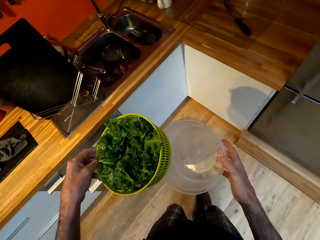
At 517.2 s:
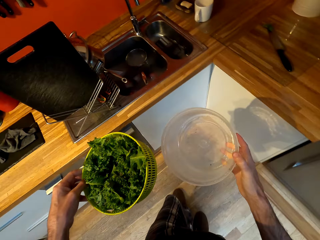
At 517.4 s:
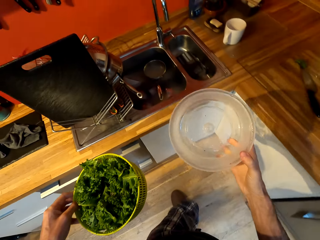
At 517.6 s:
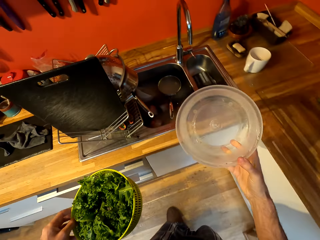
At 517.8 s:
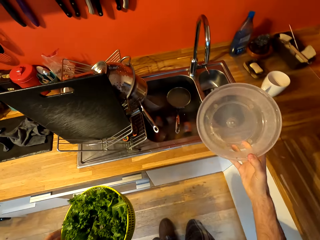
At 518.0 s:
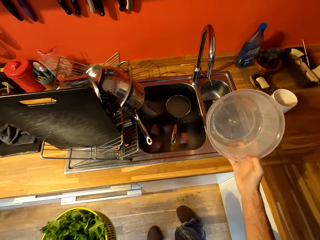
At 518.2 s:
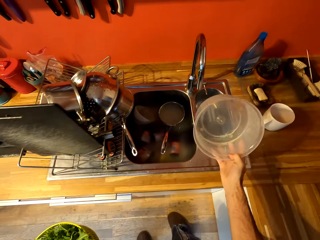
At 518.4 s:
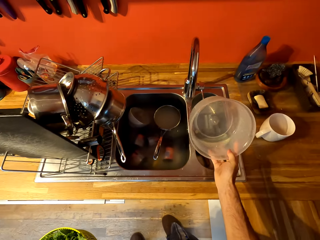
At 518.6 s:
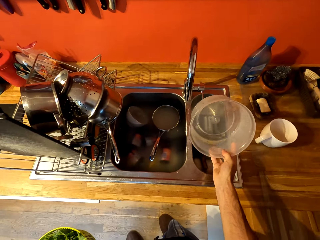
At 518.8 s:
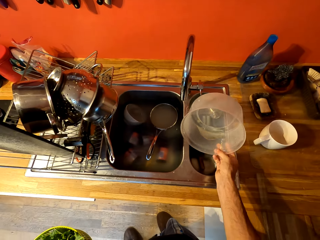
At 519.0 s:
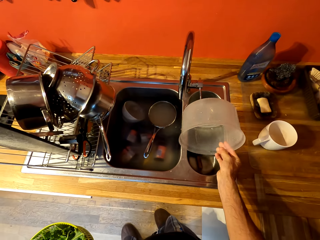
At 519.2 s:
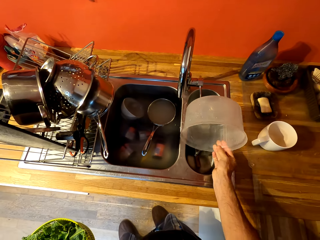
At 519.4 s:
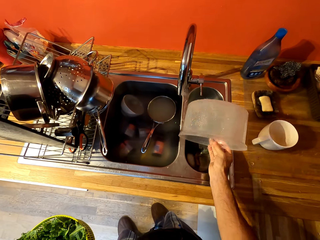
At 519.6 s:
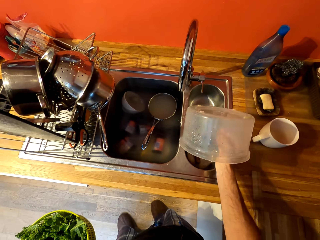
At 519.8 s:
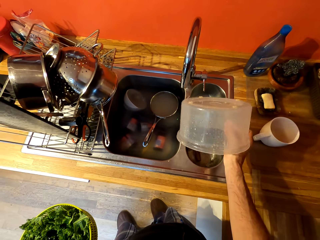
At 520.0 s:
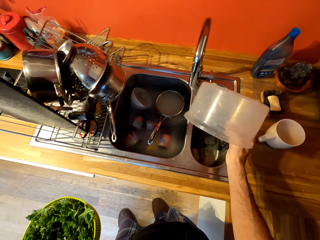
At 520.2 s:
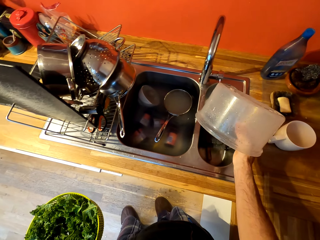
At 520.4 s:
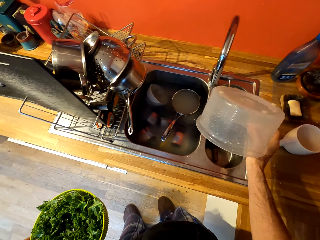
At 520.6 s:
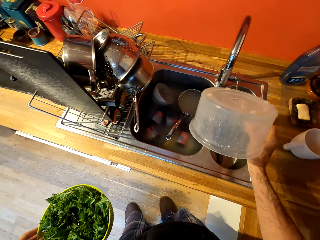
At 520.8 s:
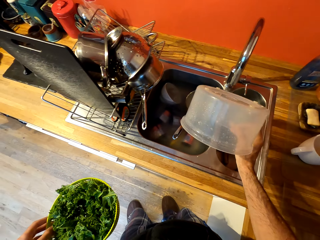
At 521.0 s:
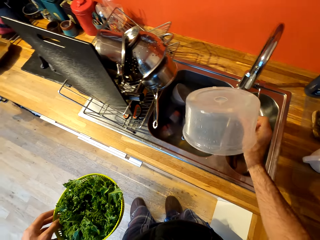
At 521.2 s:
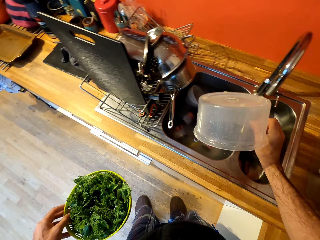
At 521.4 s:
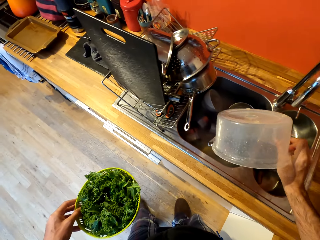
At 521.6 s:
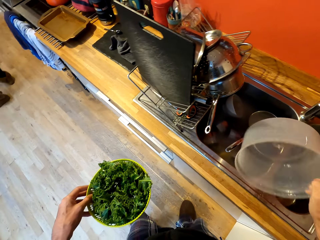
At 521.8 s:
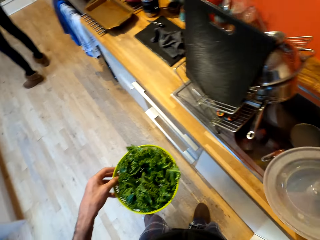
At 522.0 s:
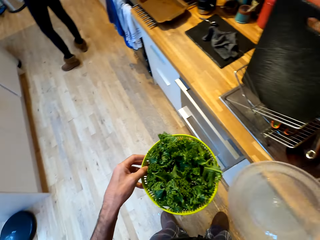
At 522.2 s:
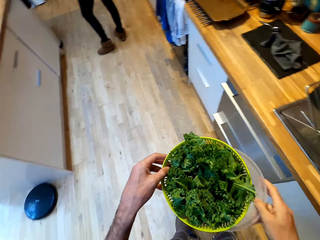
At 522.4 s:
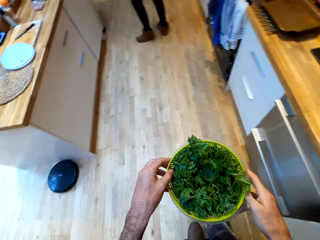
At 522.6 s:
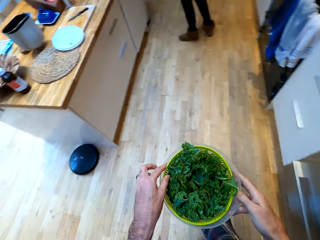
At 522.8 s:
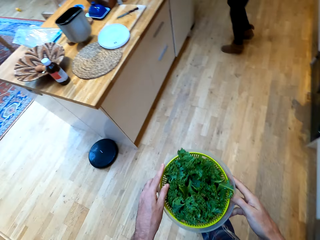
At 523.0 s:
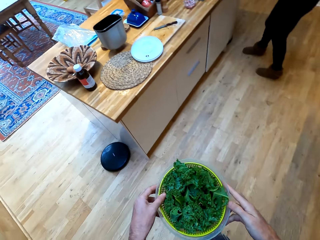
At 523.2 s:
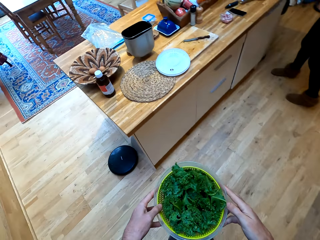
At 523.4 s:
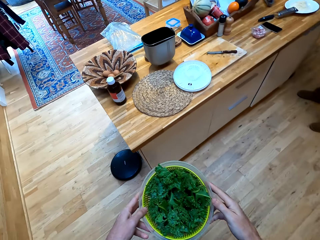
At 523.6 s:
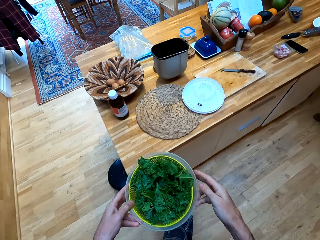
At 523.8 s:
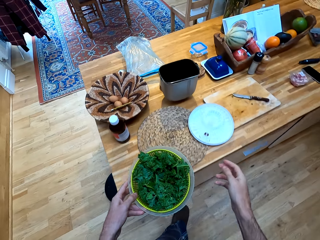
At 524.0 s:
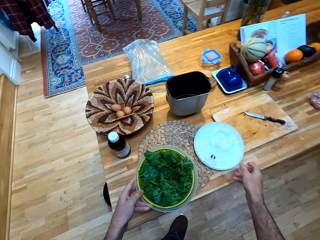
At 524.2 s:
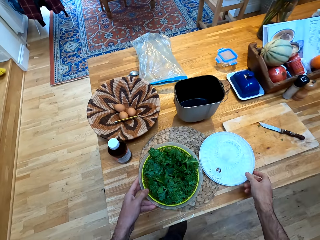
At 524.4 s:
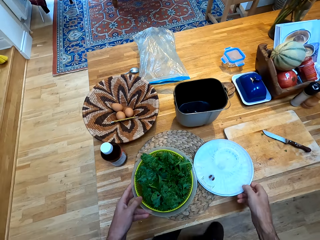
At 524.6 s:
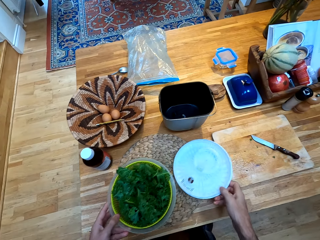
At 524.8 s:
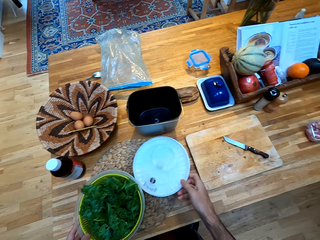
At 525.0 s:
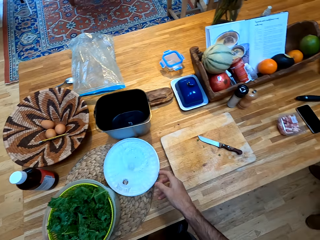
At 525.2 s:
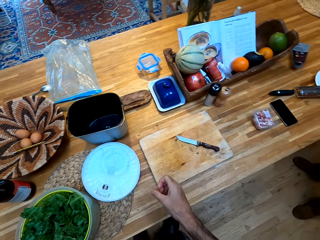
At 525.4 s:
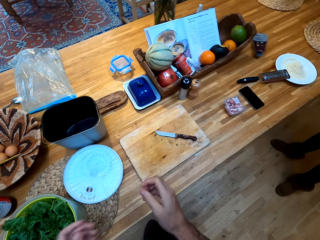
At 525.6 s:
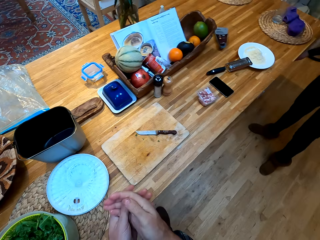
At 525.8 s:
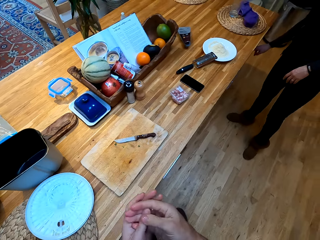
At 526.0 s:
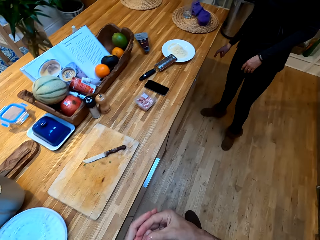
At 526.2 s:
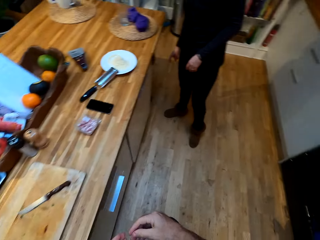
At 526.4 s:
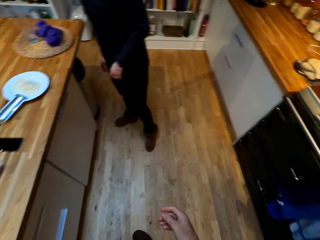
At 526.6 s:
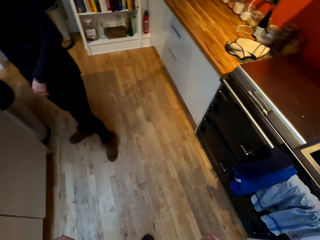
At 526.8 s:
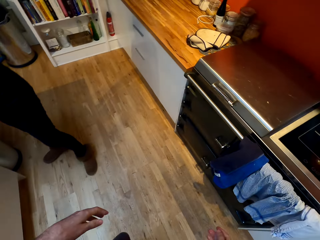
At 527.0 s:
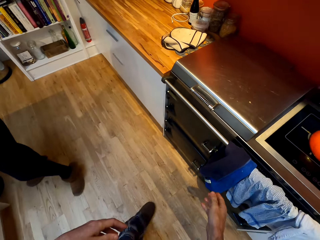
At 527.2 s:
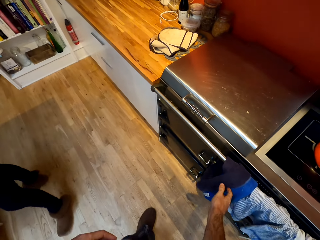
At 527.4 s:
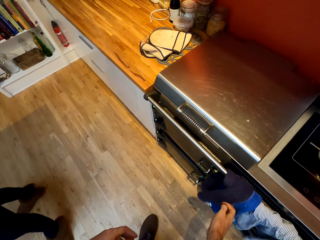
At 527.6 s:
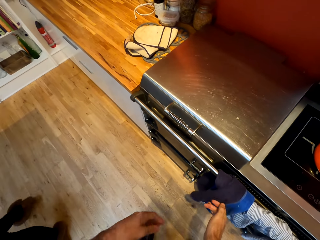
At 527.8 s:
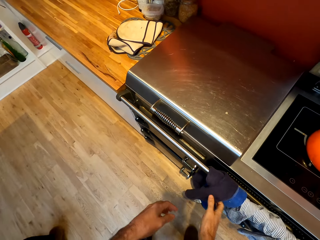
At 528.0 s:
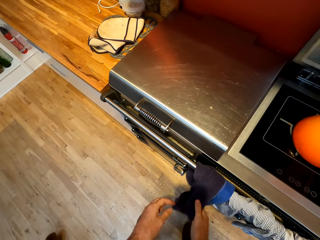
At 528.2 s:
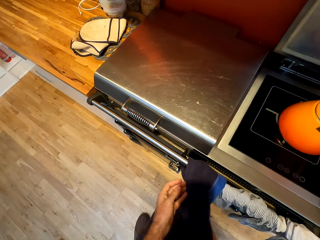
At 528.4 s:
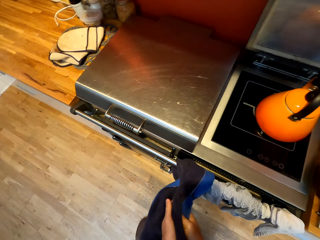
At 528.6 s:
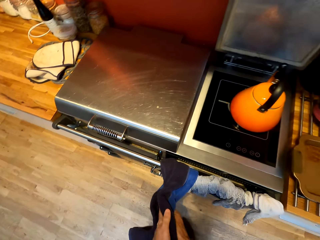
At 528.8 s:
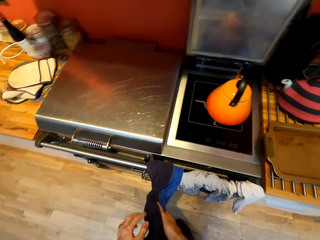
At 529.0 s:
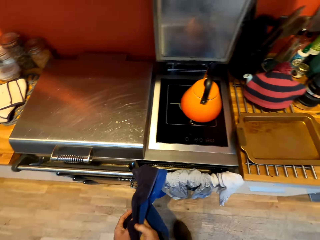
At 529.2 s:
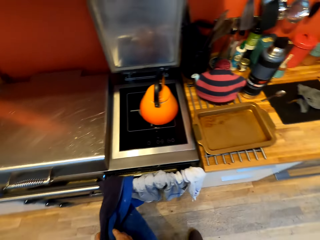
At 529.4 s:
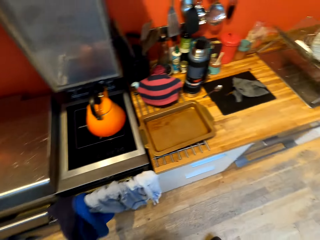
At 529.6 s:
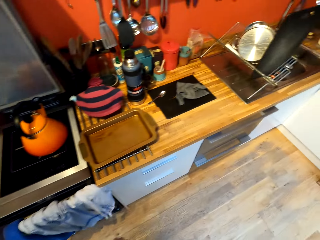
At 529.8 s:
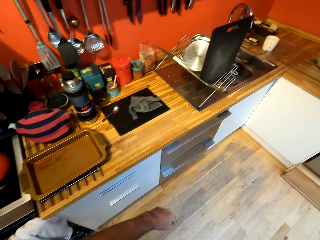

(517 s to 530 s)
The camera wearer pours water from the plastic tin in the sink. He turns left. He puts the plastic strainer in the plastic tin. He walks forward. He places the plastic tin with the plastic strainer on the table mat. He moves the lid. He holds the lid. He turns right. He looks at his fingers. He walks forward in the kitchen. He holds a towel. He wipes his hands with the towel. He walks right.

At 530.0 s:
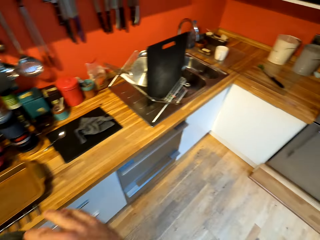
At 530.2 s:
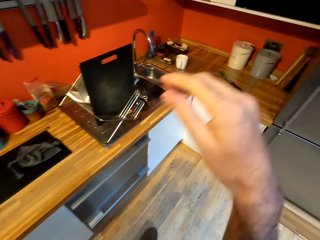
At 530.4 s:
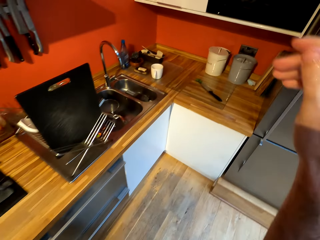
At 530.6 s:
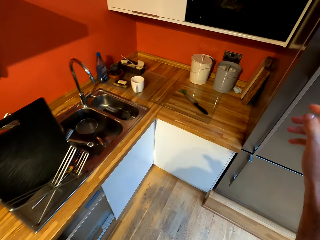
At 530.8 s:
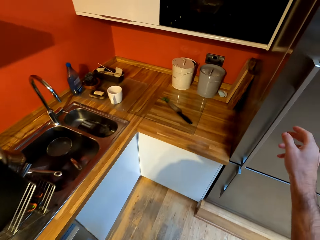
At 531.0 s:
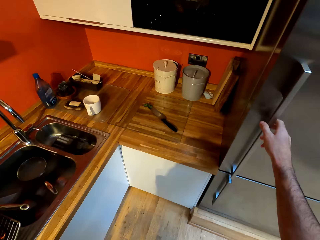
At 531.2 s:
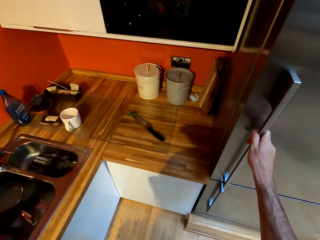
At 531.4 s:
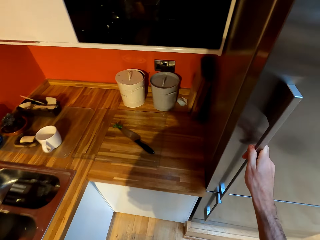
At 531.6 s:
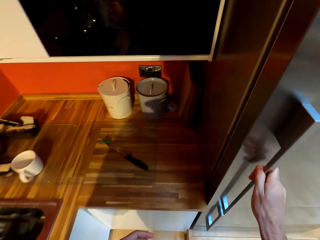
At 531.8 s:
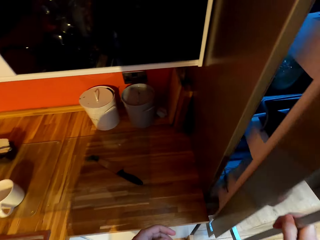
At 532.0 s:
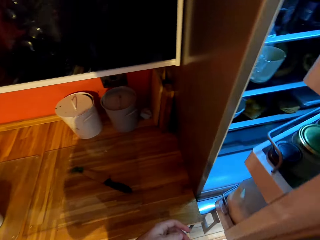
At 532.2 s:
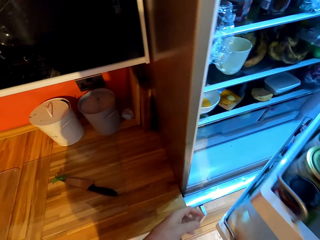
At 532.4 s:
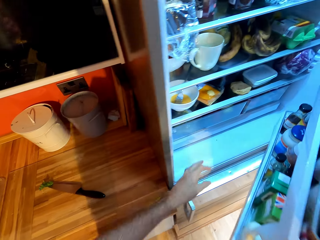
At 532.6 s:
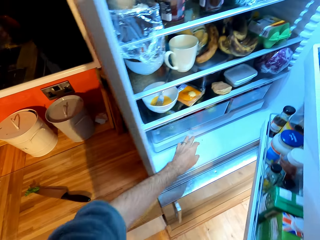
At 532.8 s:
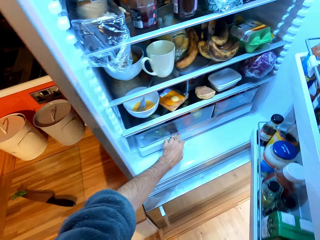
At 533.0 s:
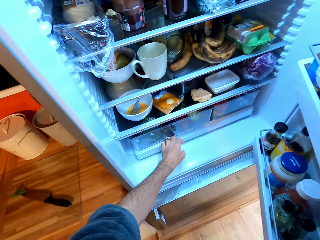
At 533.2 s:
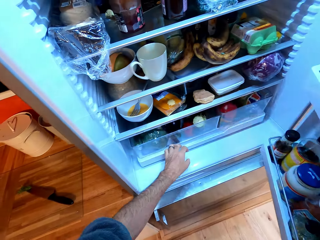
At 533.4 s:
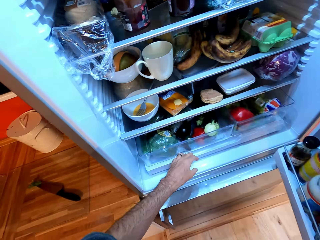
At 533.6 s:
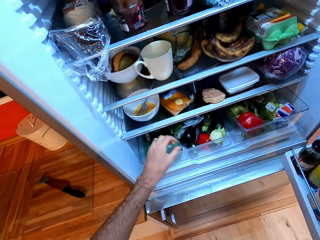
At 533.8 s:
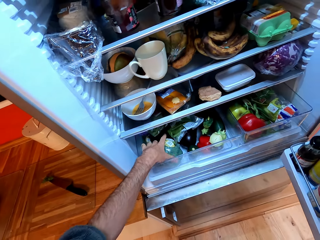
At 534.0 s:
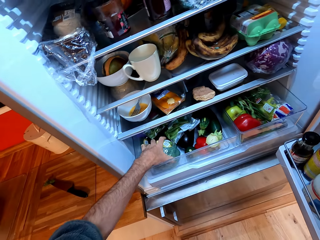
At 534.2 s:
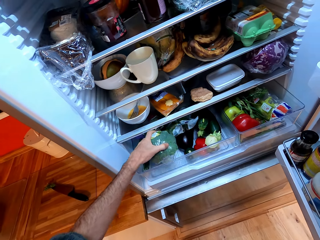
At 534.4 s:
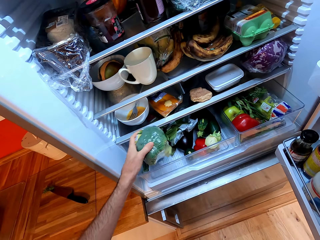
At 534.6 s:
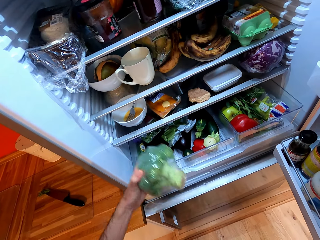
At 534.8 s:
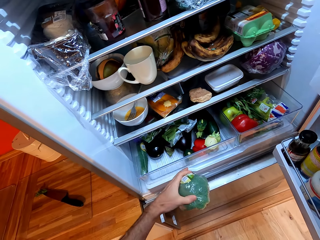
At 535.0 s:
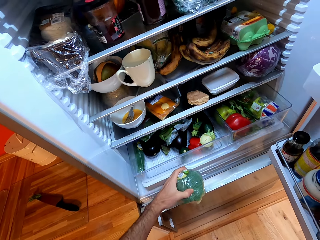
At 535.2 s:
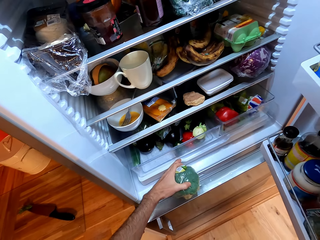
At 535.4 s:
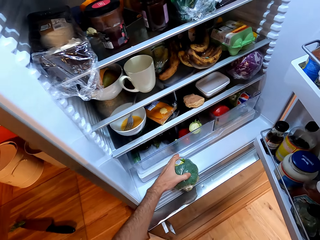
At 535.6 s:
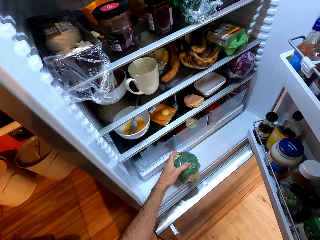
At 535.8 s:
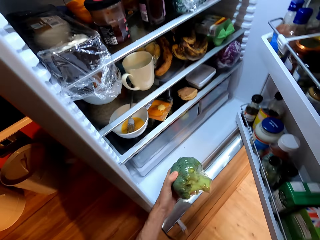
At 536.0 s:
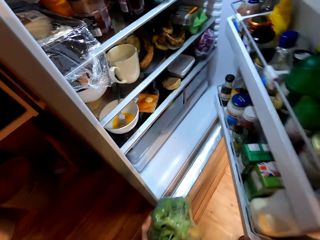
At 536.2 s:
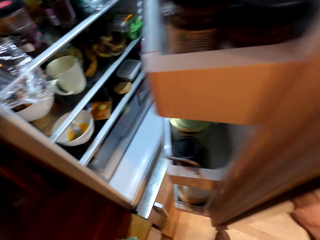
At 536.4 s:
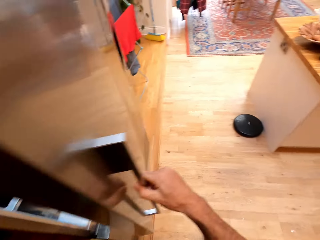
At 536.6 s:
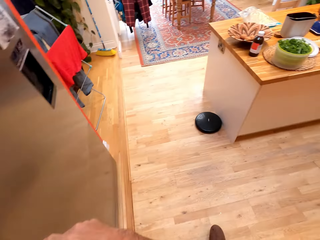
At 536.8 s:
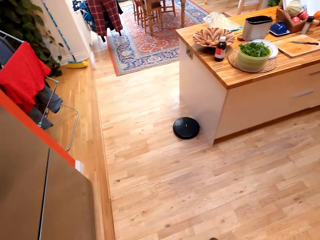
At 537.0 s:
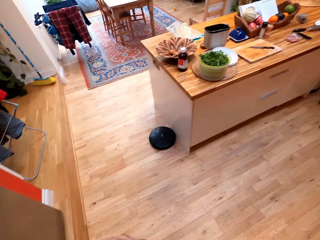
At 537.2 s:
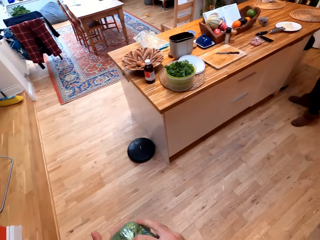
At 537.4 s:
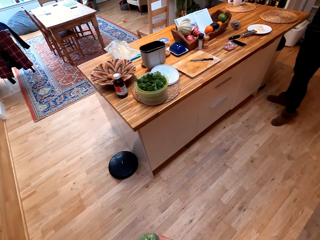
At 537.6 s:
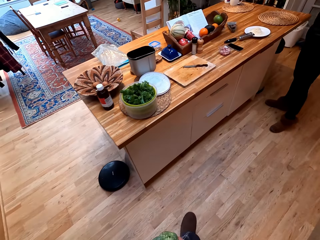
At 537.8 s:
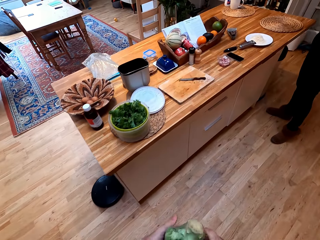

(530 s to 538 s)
The camera wearer opens the fridge. They pull the fridge crisper. They pick up broccoli. They push the fridge crisper. They close the fridge. They turn right. They walk in the room.
